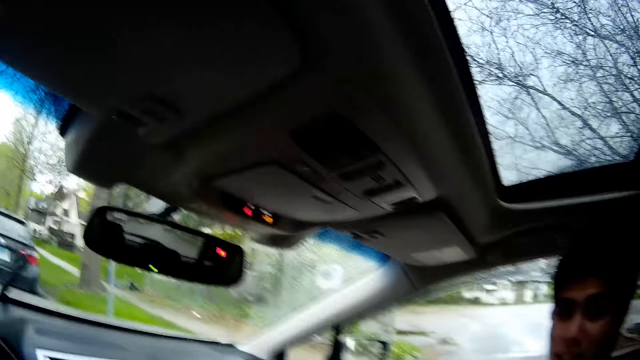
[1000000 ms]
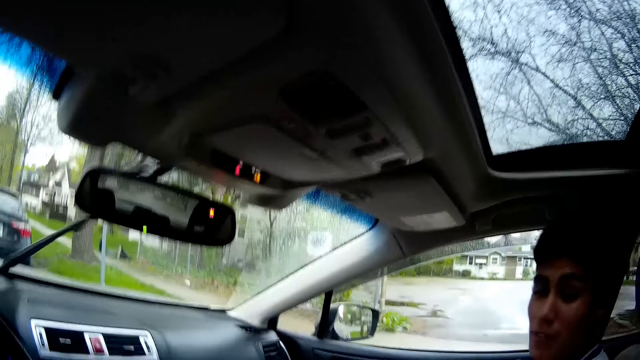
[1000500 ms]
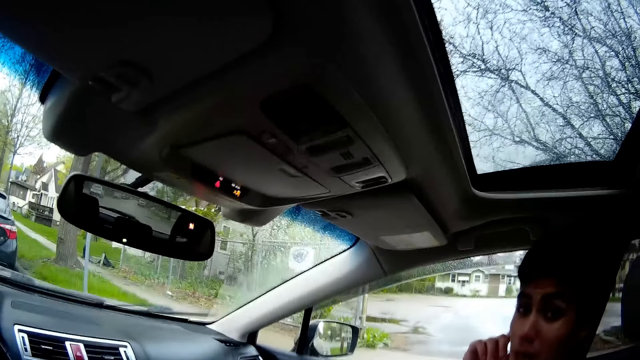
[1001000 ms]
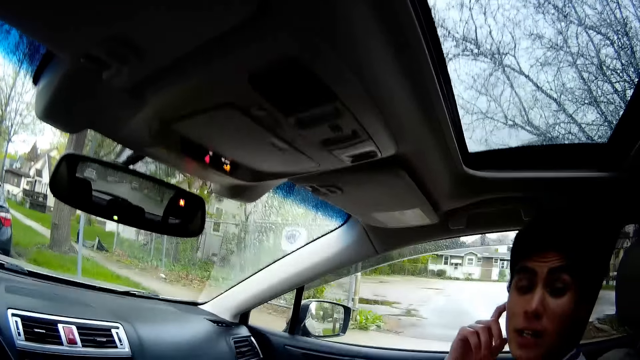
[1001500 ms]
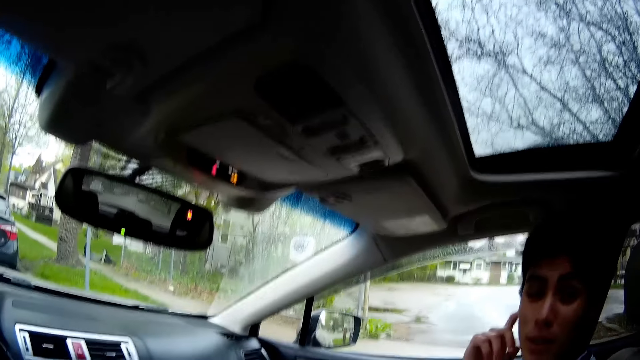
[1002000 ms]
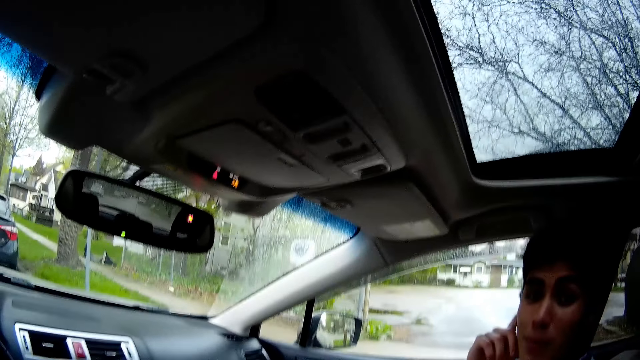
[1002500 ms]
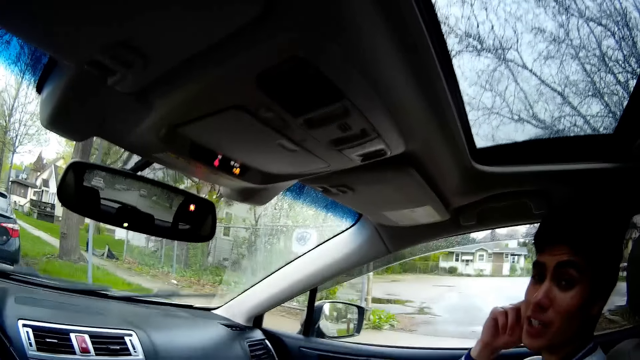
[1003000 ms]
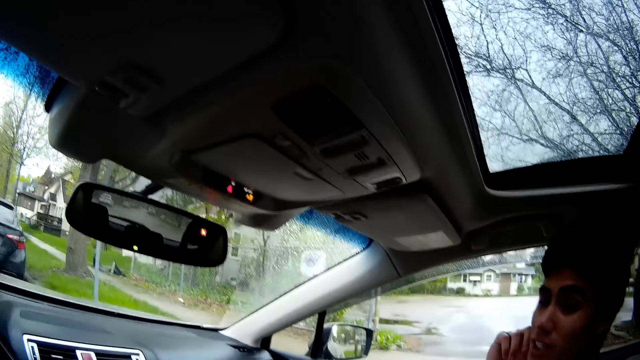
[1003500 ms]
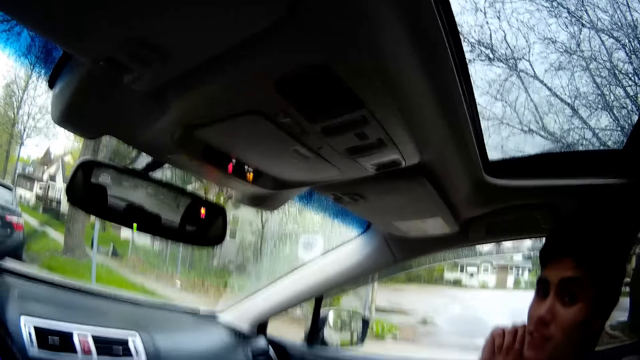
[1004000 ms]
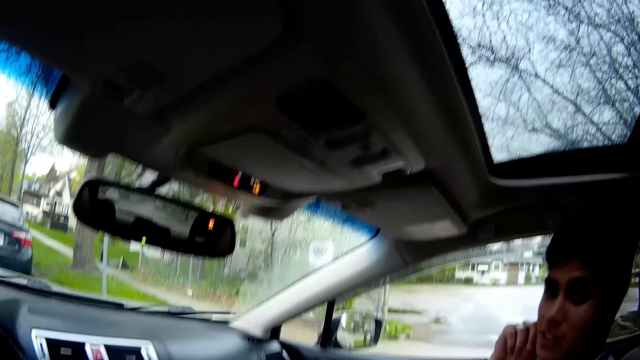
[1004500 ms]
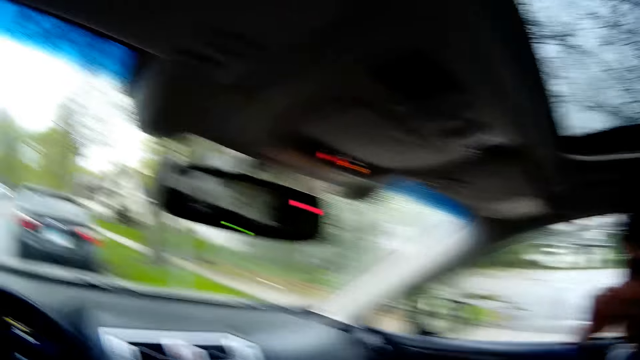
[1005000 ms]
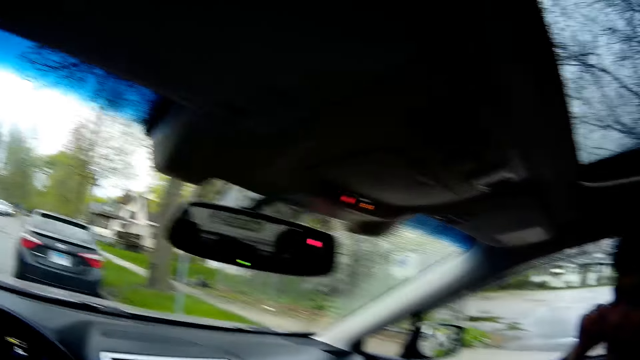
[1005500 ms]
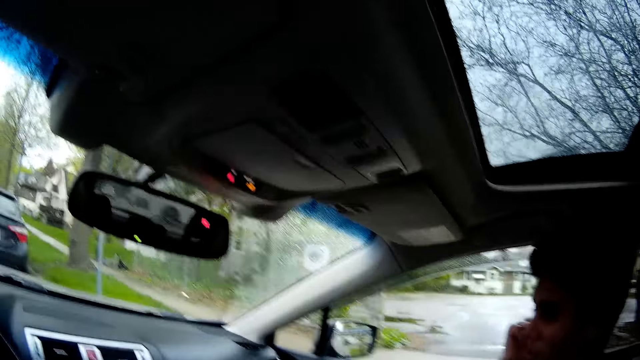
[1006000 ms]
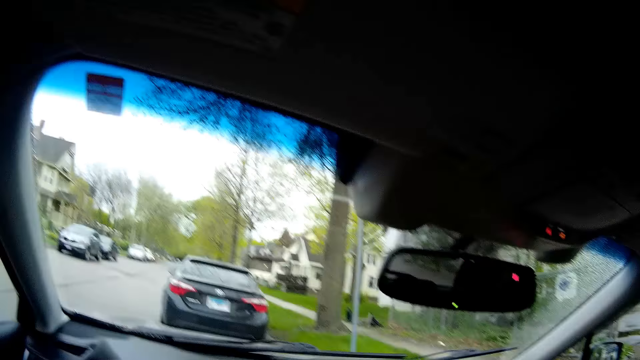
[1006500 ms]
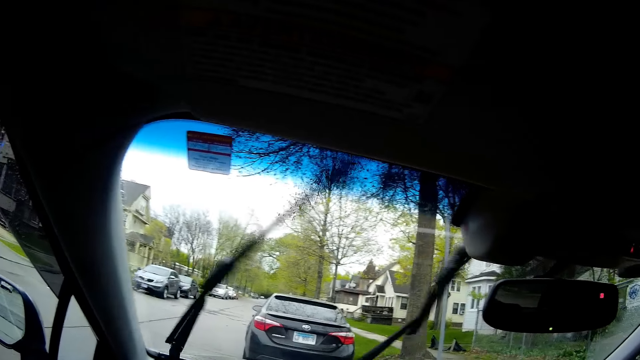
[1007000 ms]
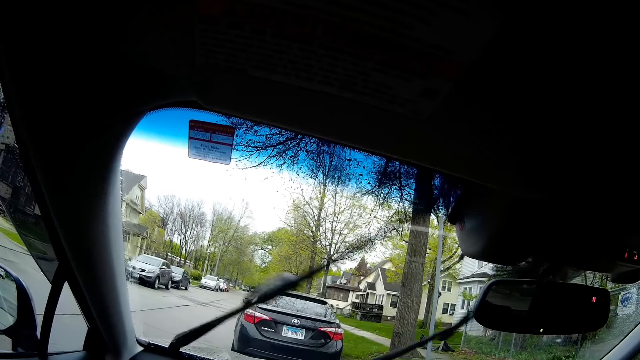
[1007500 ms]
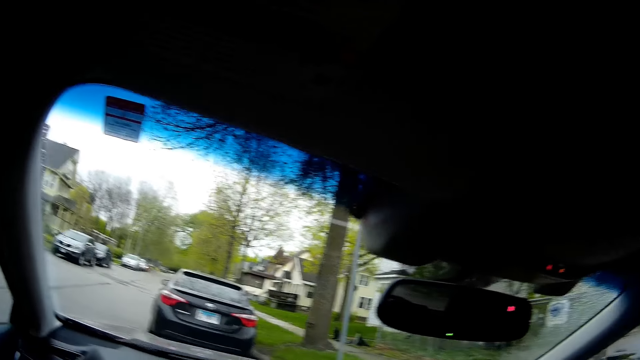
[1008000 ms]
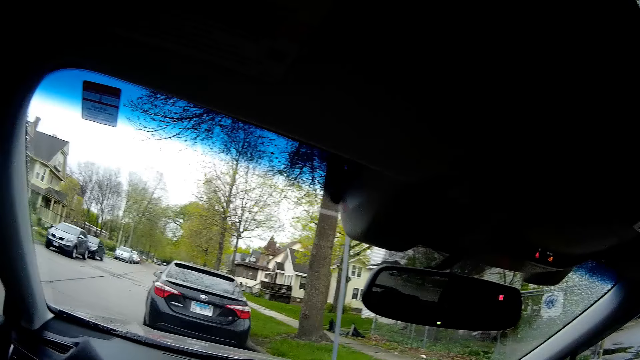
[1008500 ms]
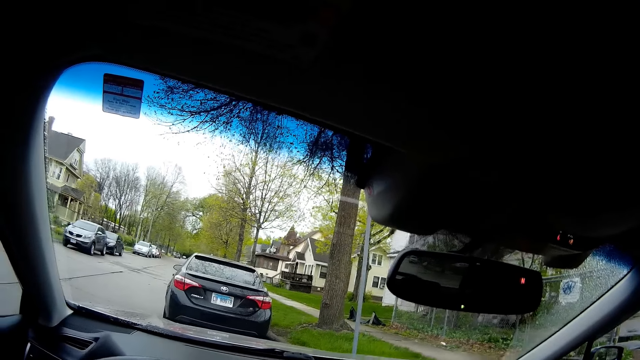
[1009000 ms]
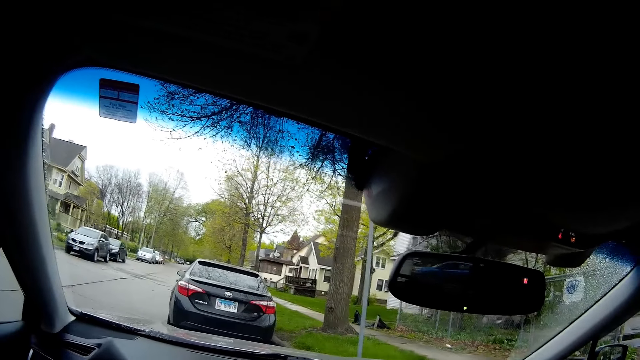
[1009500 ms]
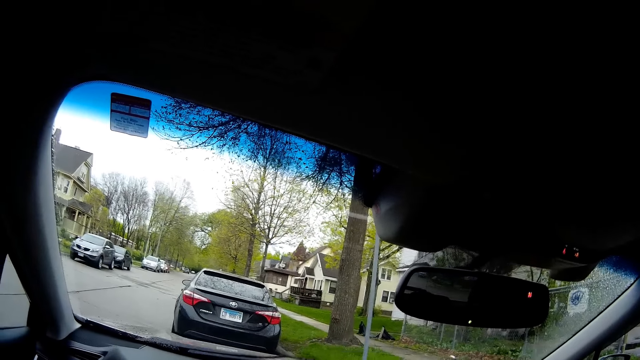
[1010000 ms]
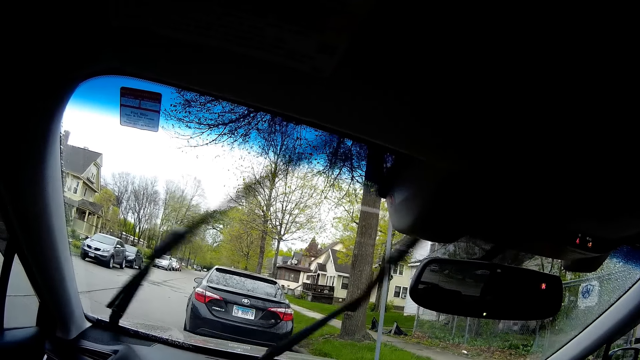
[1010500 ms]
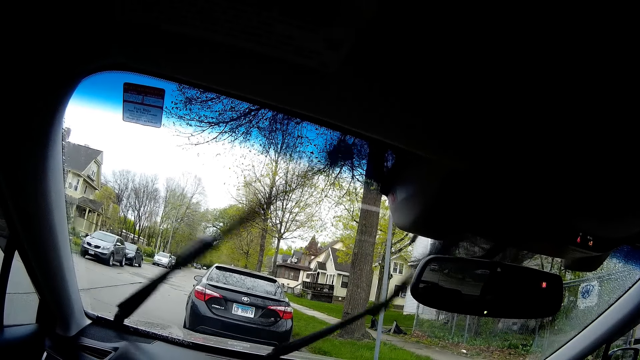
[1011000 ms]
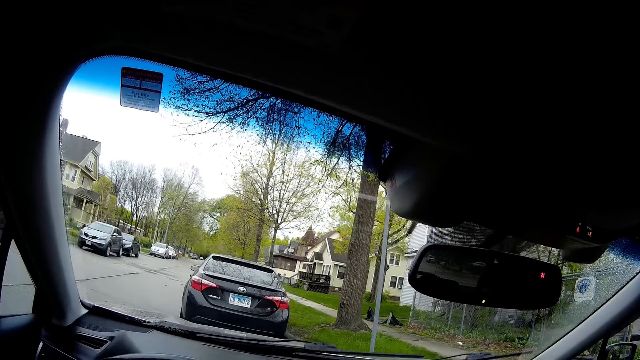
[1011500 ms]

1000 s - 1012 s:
A man puts his right hand on his face. The camera wearer speaks to the man.

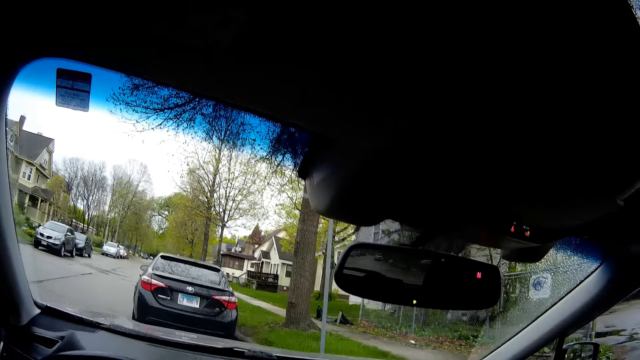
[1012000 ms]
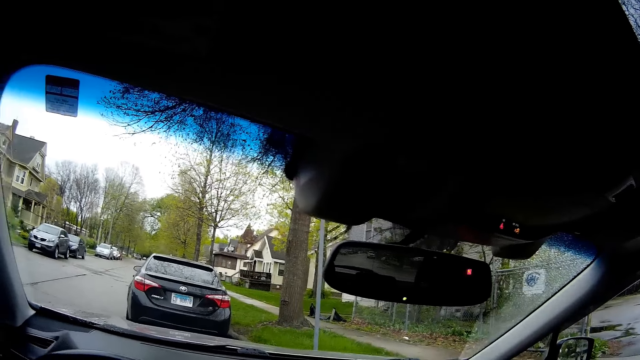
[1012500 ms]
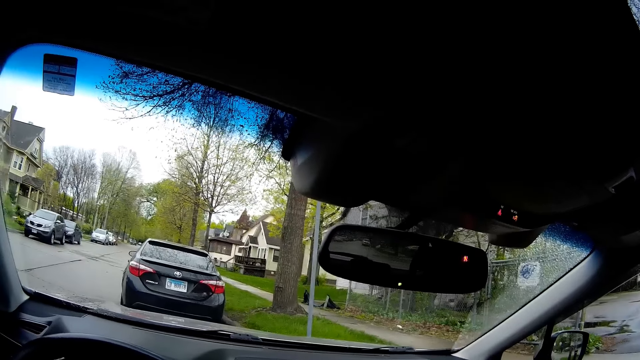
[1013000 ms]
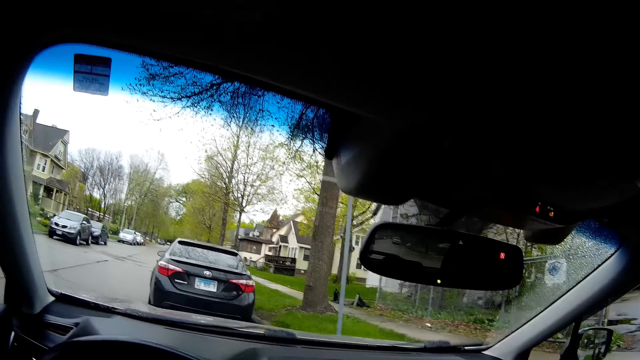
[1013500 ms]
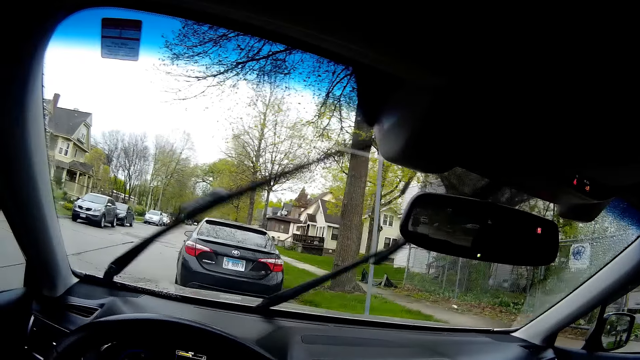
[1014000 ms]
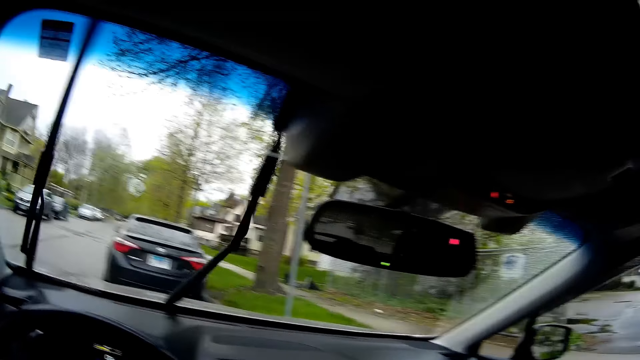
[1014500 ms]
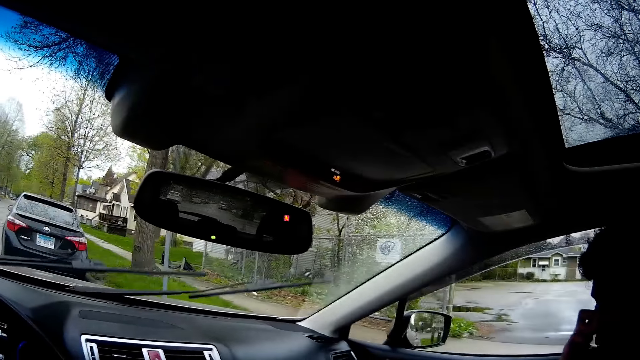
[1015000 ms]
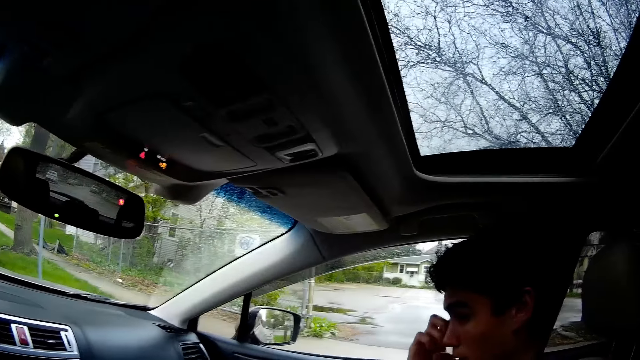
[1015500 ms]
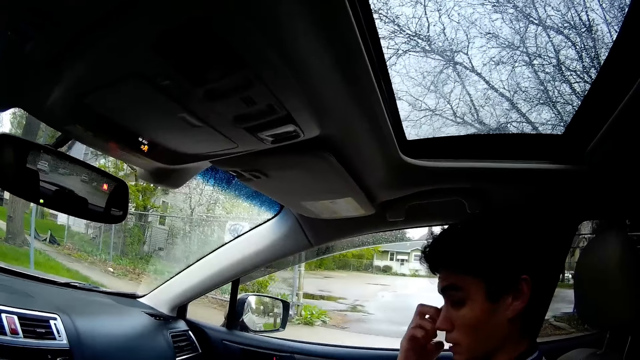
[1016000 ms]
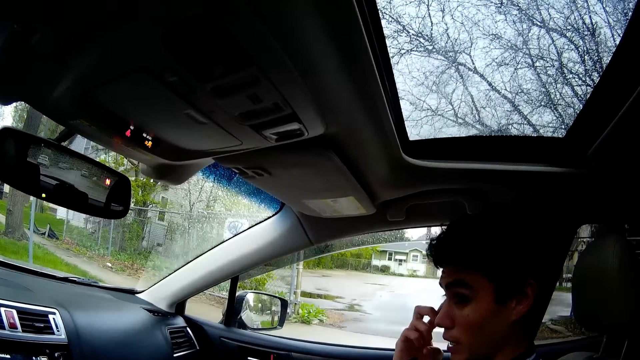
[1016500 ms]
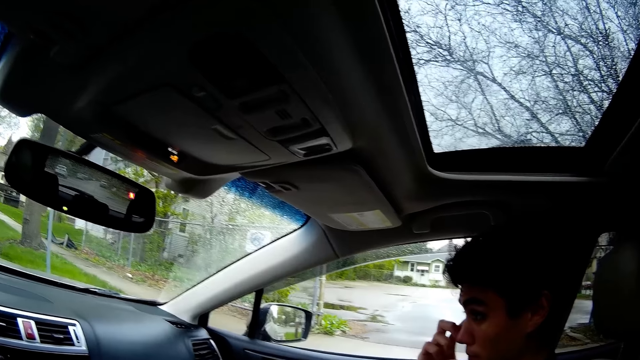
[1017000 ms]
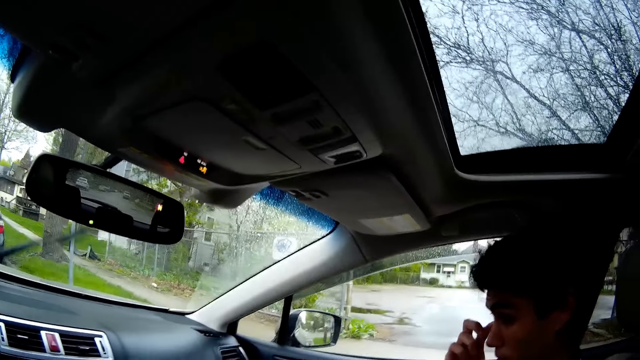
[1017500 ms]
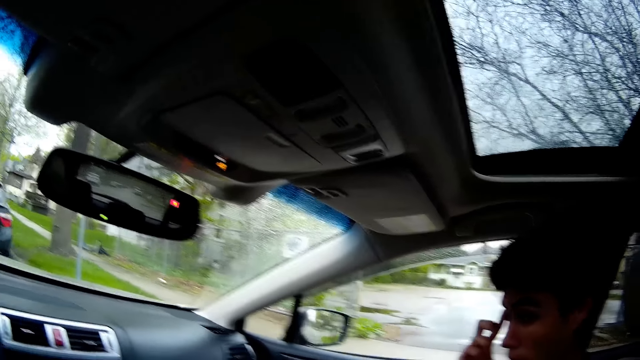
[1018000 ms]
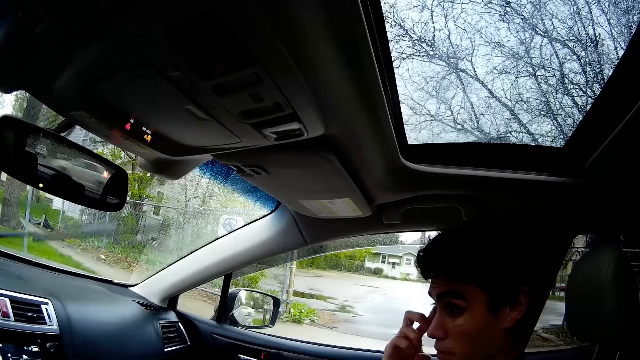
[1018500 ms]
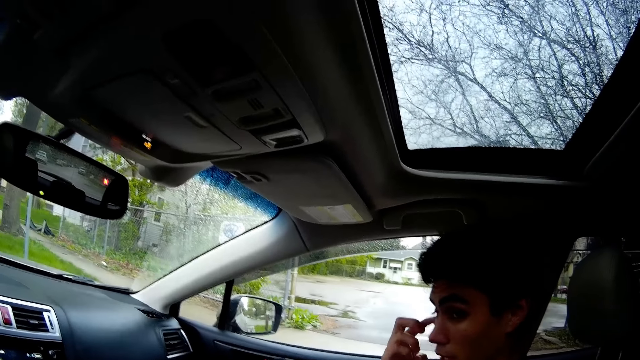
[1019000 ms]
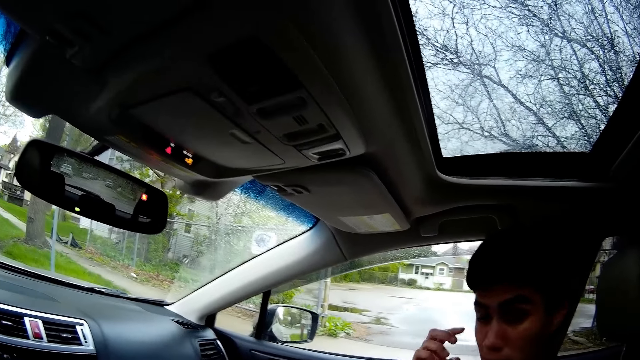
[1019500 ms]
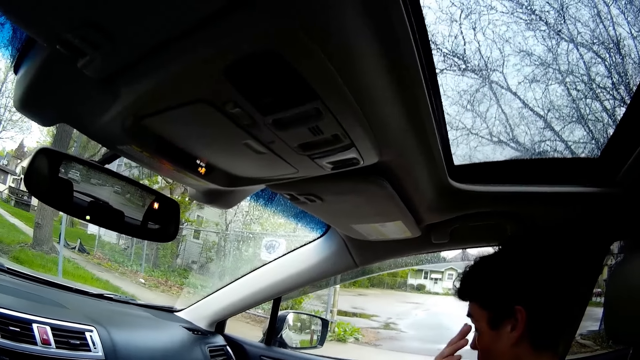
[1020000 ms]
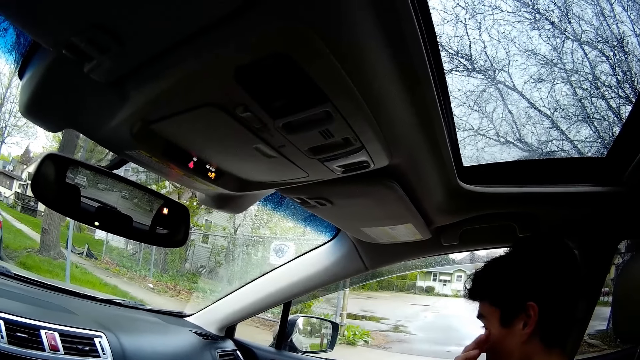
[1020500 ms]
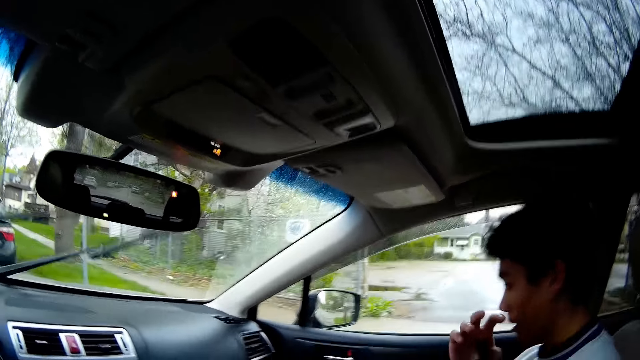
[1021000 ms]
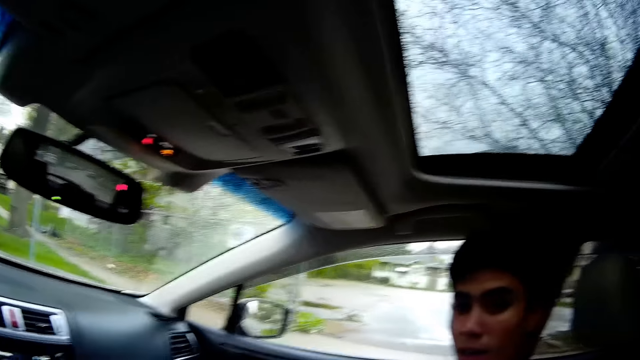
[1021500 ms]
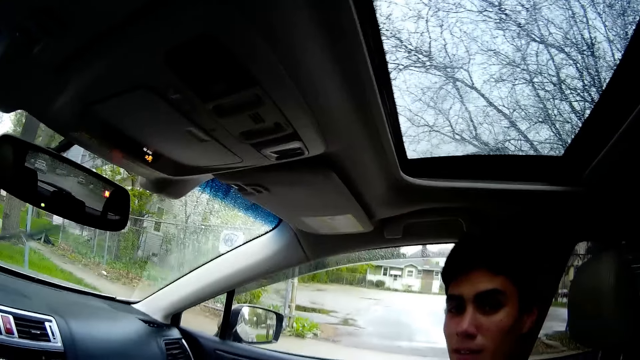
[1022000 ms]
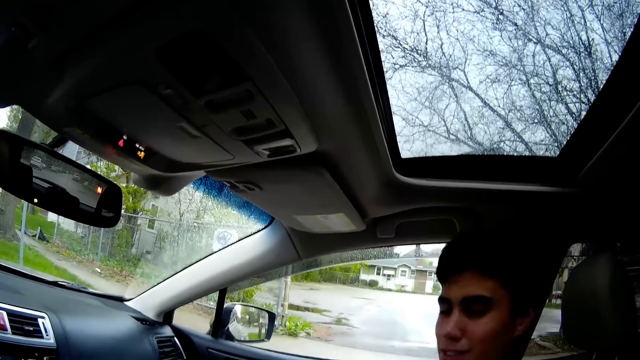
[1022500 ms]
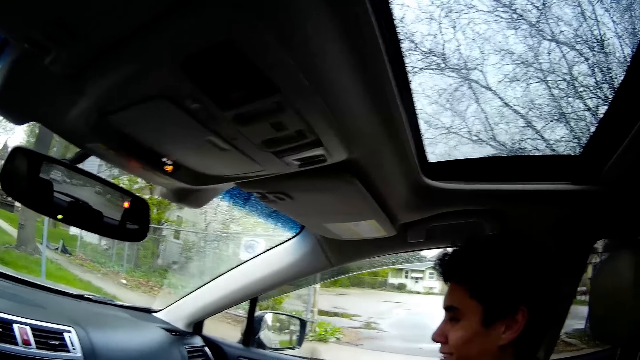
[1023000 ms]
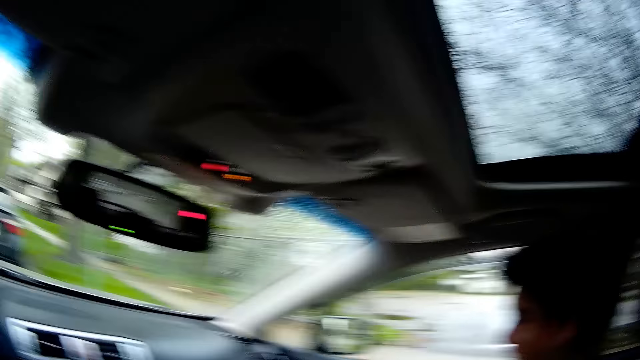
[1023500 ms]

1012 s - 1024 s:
A man scratches his face with his right finger. The camera wearer speaks to the man and looks at the man.
